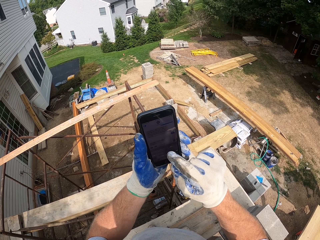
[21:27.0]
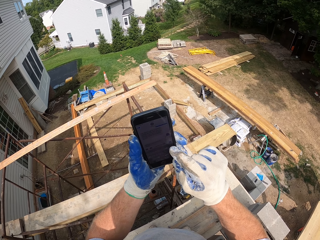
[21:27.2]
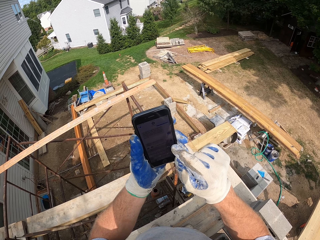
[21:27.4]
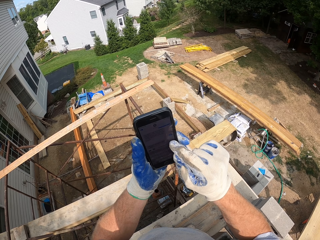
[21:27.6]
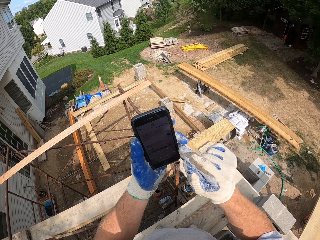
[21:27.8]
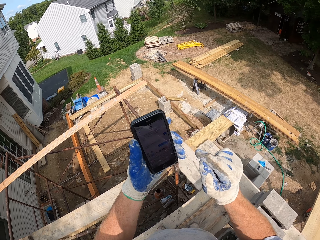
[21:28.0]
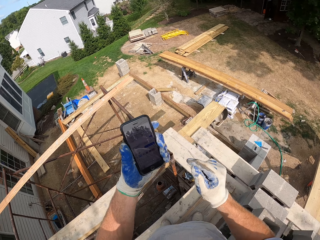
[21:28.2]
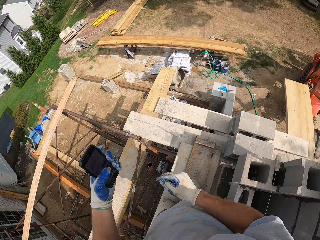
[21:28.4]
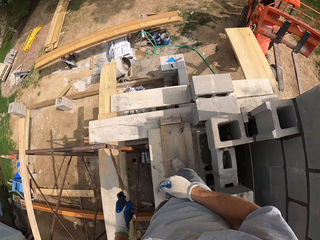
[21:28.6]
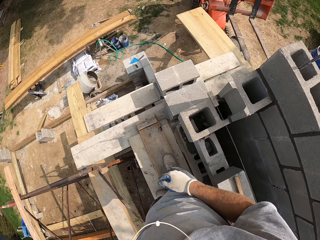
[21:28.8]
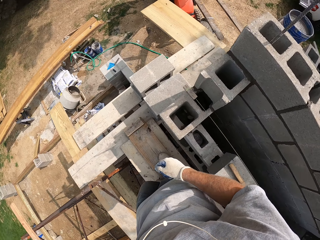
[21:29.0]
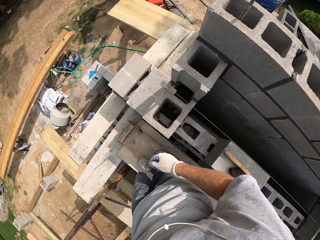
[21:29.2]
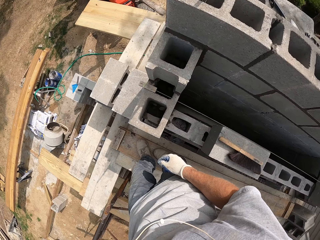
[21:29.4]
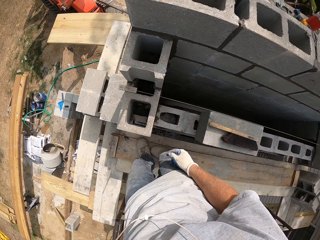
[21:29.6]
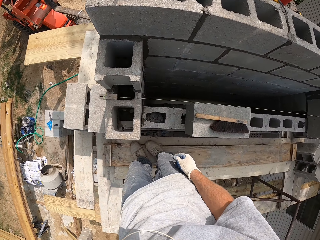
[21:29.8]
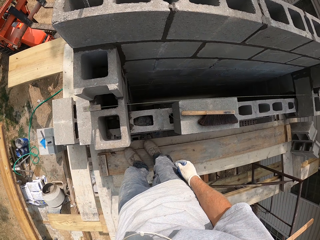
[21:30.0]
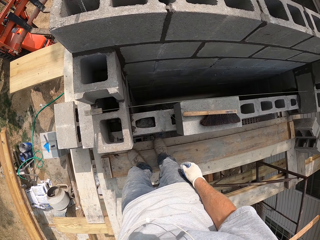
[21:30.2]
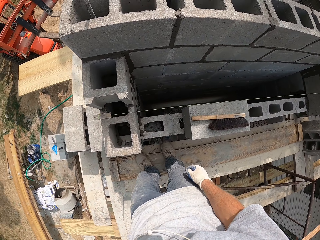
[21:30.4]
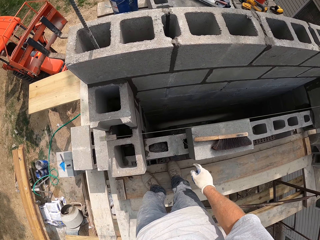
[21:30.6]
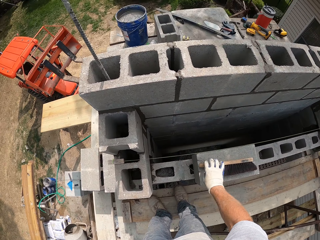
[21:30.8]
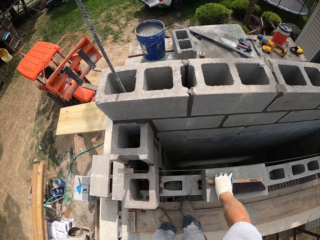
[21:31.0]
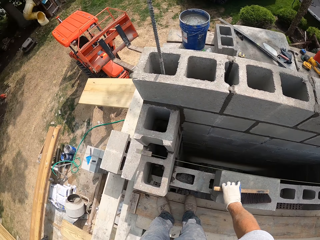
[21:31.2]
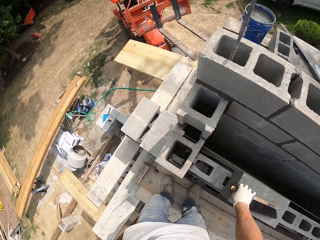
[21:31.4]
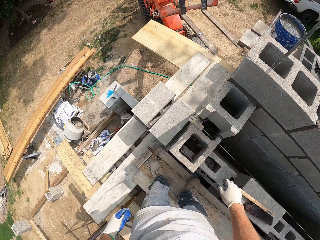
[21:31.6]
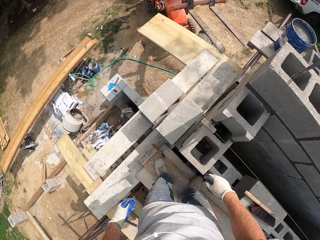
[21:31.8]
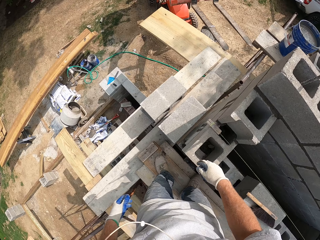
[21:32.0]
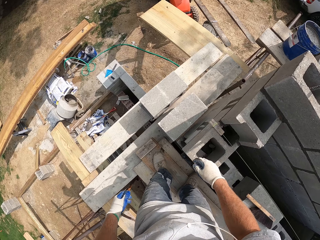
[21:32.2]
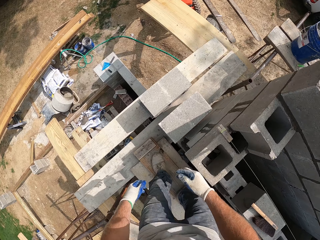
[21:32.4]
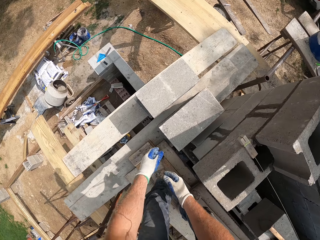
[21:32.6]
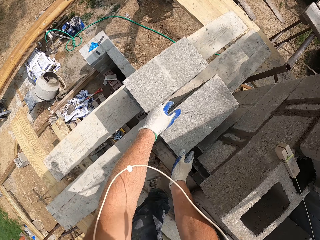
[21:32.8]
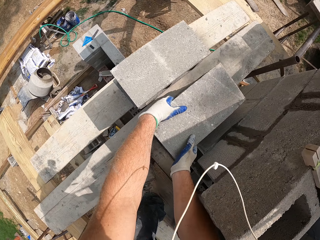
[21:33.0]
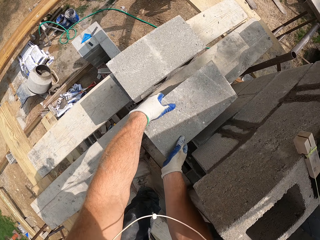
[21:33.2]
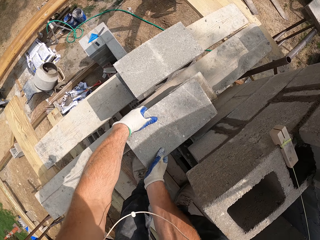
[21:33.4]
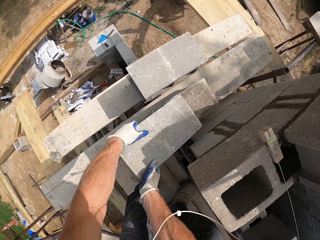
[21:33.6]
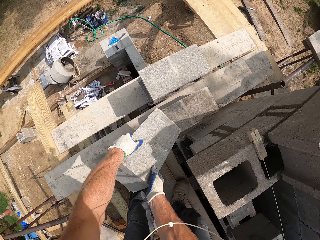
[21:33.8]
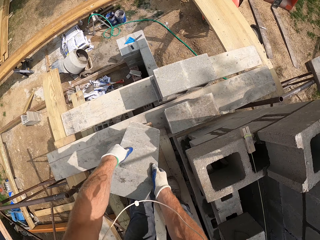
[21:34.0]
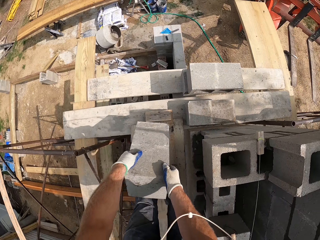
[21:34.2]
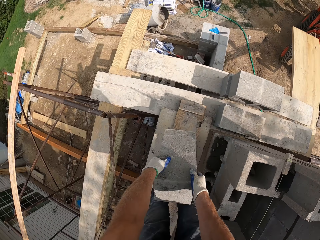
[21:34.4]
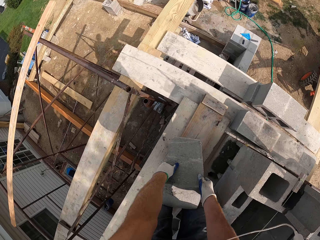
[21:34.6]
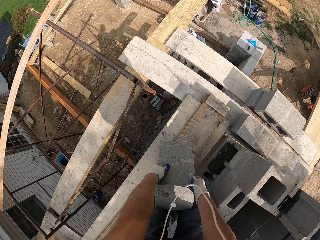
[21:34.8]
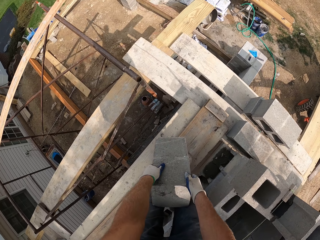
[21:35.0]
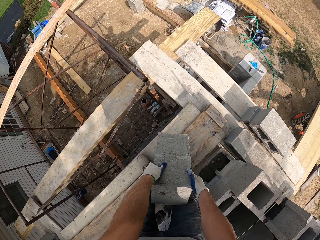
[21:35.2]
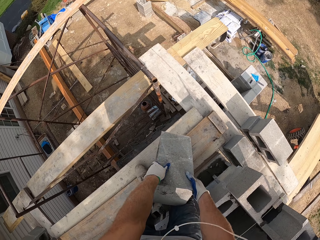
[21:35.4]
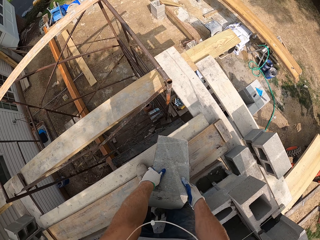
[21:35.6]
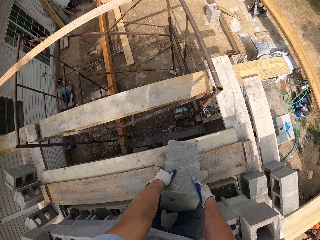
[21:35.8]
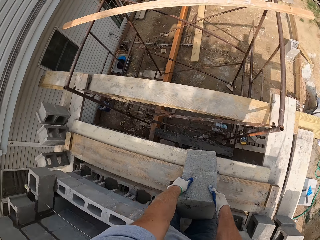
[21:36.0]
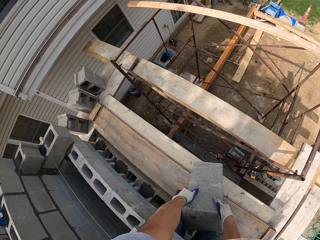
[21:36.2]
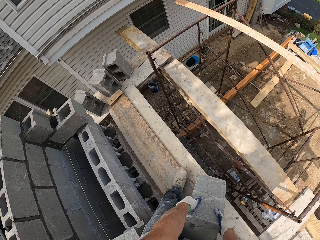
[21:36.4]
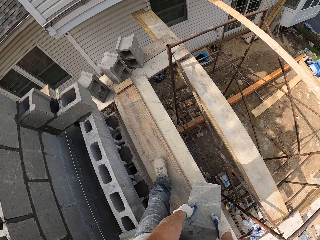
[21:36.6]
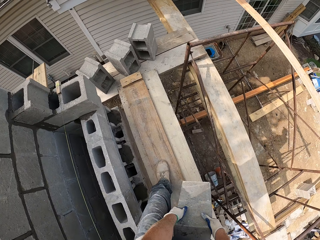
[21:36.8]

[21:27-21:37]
The camera wearer puts his phone back into his pocket. He holds a brush. He picks up the brush from the top of the block. He moves the blocks on the wood. He picks a brick.

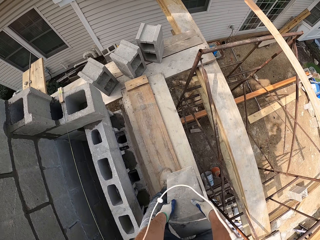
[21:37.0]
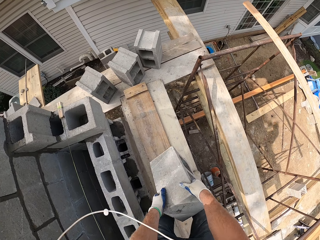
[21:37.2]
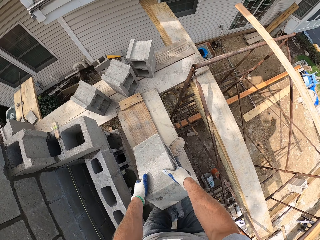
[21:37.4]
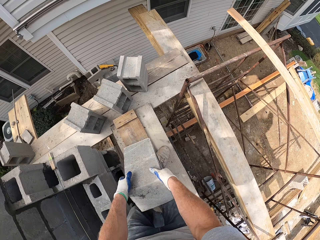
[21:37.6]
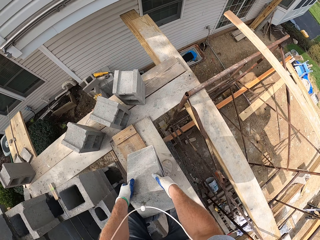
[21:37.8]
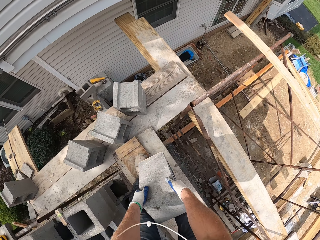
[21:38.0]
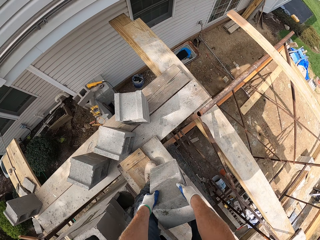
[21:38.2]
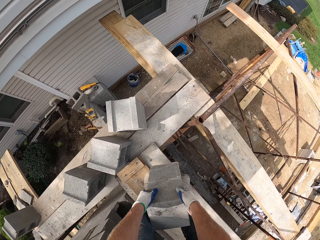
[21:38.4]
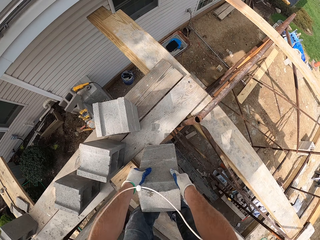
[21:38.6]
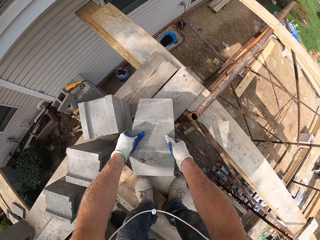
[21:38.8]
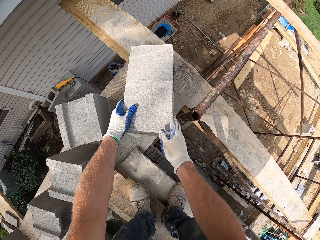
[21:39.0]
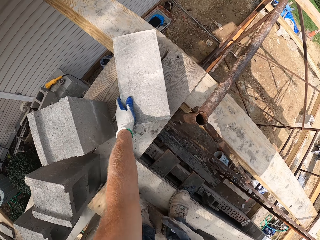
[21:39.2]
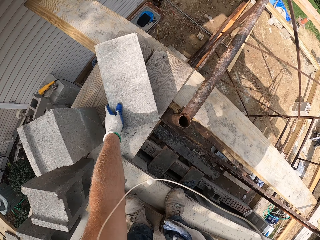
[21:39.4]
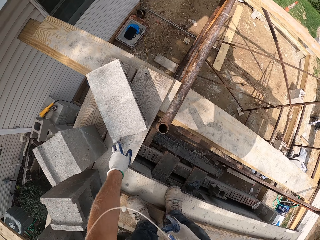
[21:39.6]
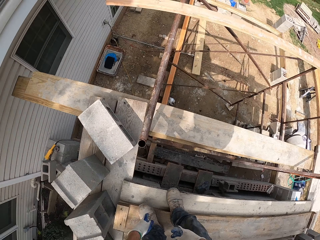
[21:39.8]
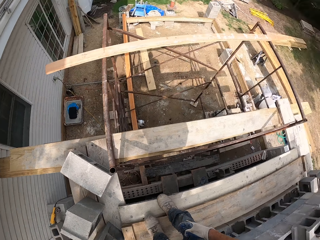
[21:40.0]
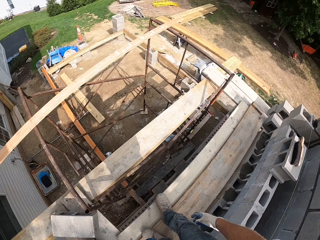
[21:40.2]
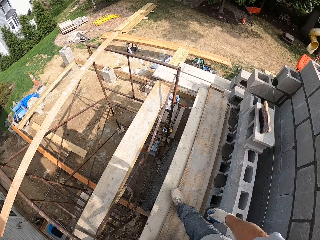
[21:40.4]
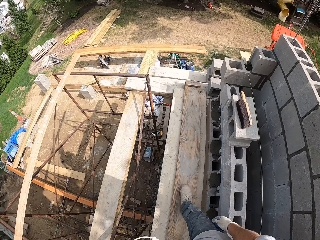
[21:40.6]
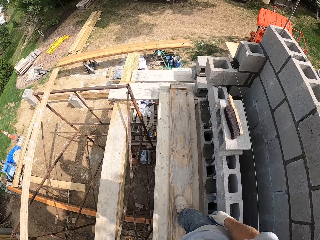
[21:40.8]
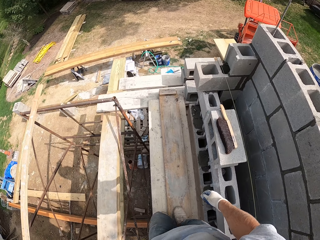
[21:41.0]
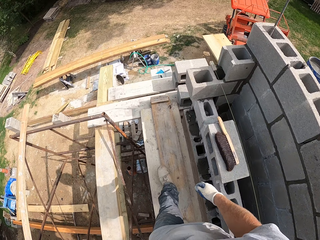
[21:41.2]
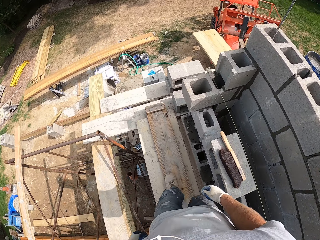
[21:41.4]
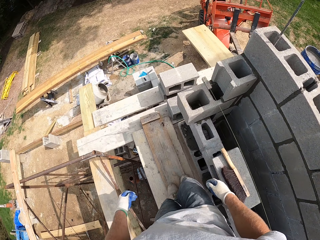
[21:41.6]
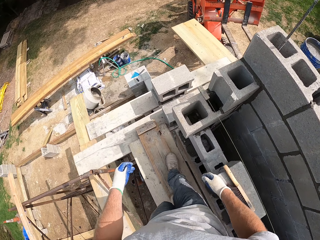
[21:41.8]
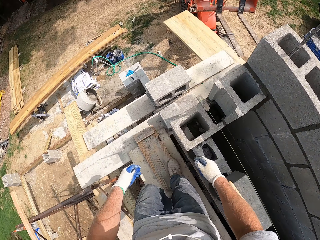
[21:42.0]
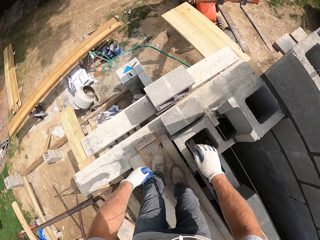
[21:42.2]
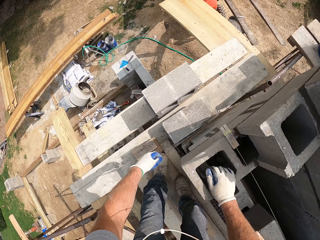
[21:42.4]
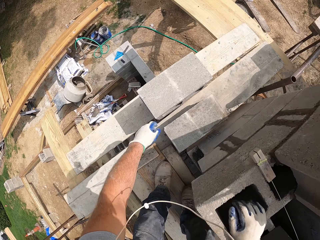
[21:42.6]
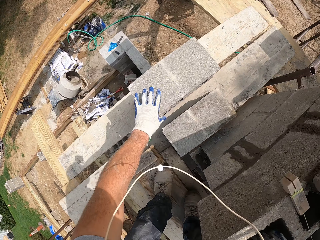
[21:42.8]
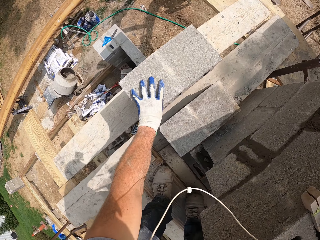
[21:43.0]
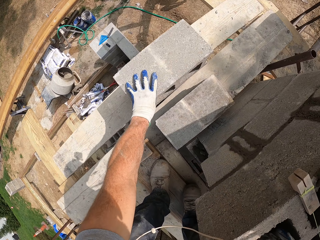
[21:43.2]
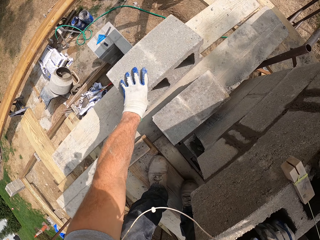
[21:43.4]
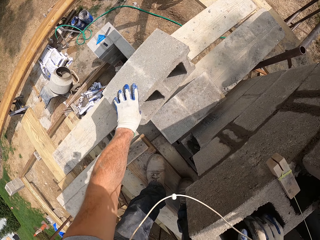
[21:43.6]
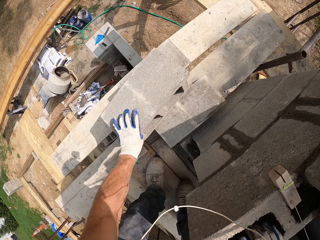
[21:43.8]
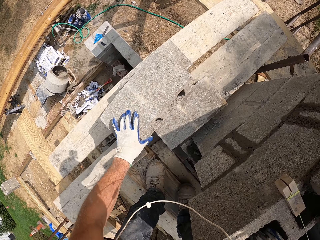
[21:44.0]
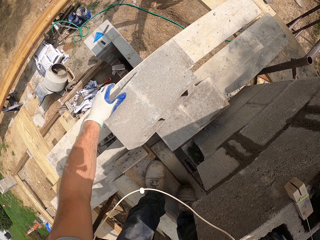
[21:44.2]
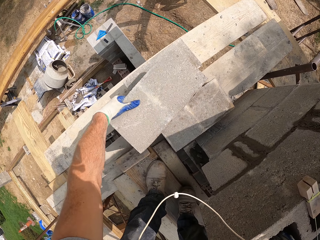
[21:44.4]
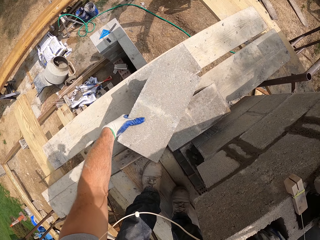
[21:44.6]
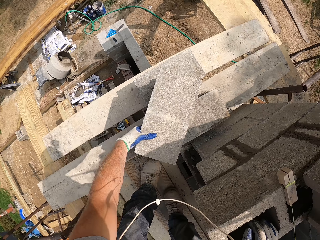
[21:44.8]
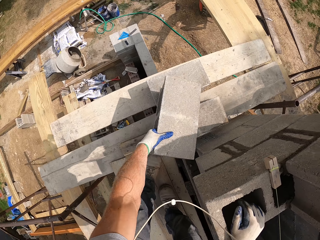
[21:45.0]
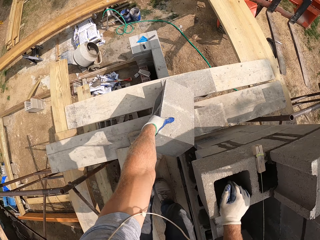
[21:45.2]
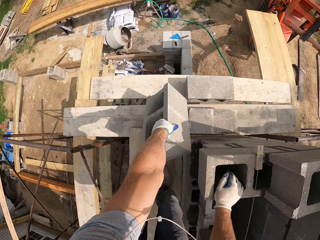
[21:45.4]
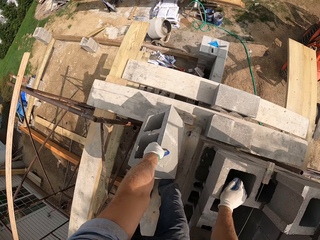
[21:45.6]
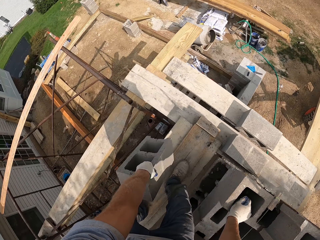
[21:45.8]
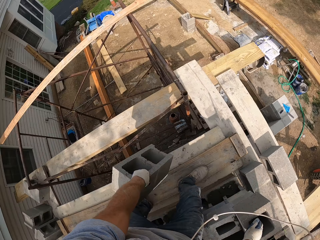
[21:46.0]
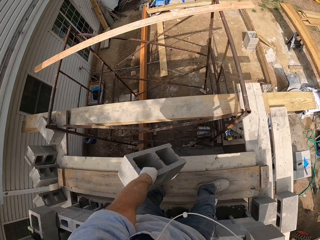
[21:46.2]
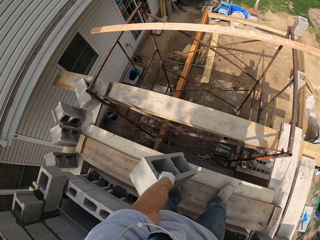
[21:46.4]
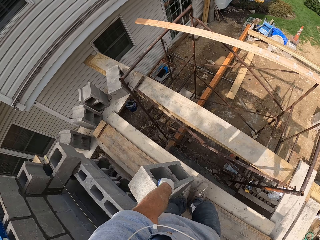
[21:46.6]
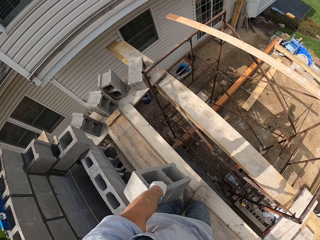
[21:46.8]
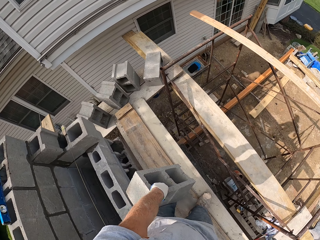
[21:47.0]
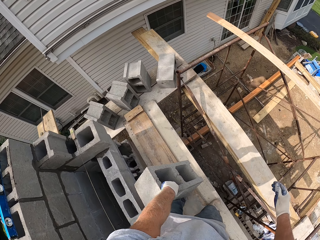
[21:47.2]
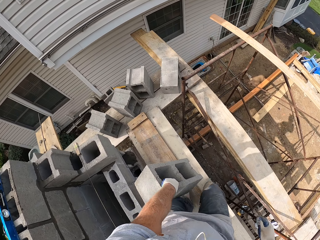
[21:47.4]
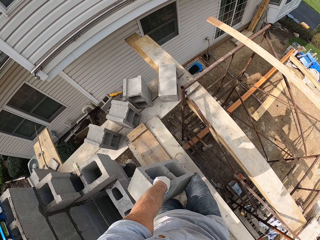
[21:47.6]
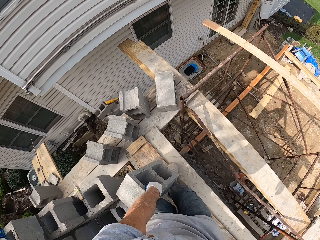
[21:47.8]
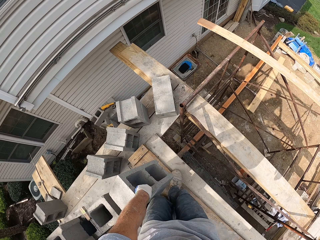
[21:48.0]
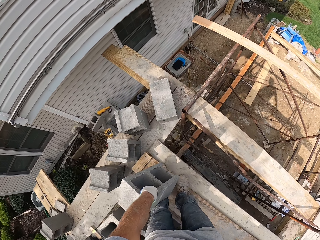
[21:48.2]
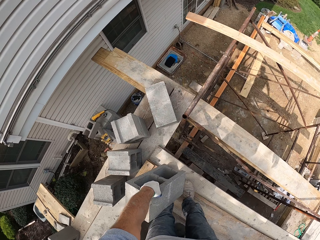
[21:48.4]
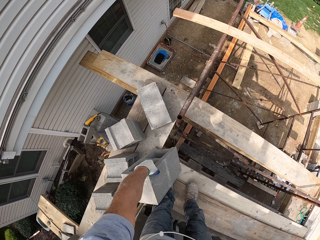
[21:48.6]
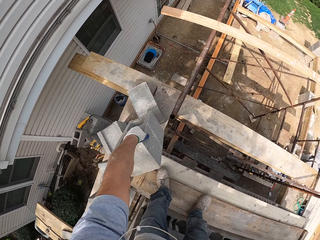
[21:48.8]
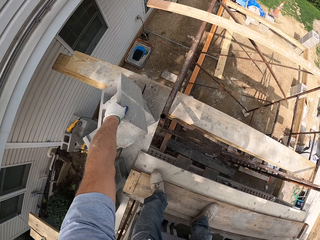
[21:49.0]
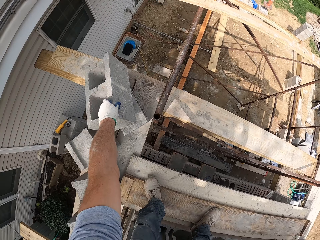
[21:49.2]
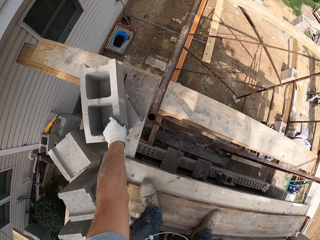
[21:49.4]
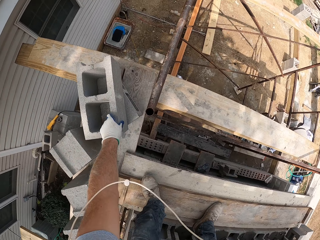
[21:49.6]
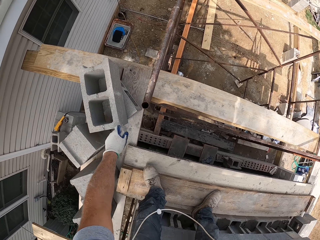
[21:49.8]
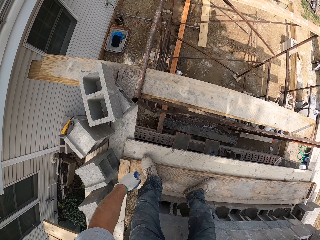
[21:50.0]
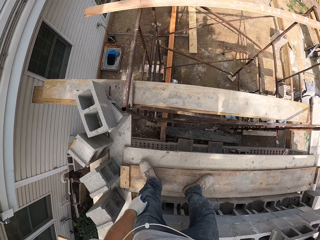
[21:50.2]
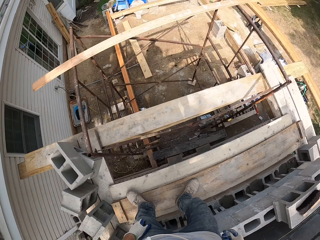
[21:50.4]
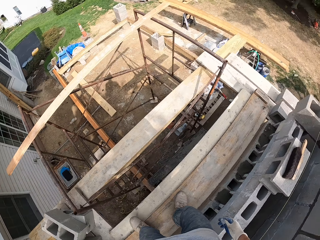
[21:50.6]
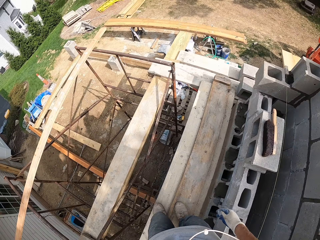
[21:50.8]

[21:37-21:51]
The camera wearer puts the brick aside. They walk on the wooden pieces. They pick up a brick. They put the brick aside.
